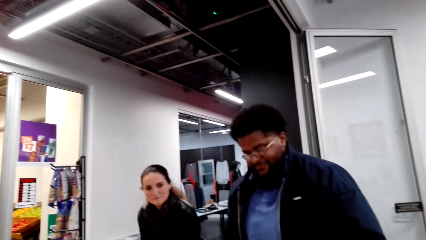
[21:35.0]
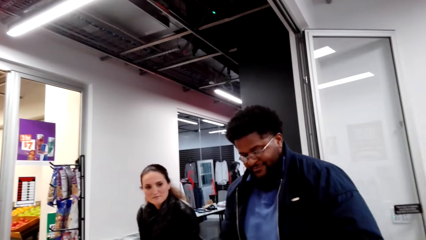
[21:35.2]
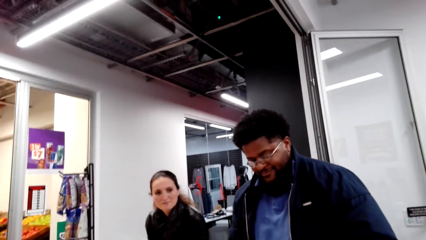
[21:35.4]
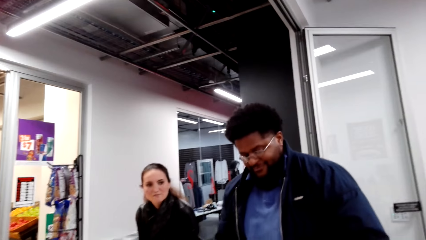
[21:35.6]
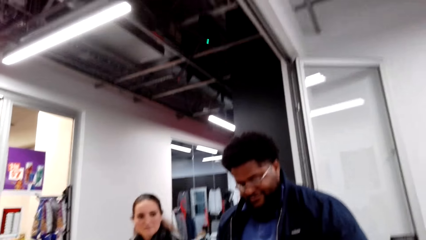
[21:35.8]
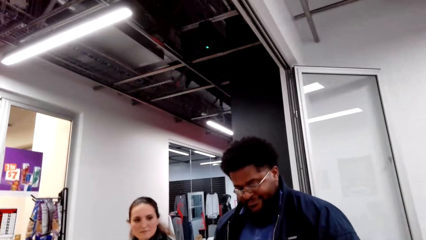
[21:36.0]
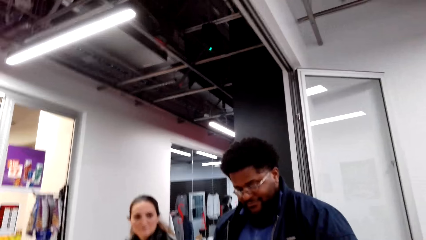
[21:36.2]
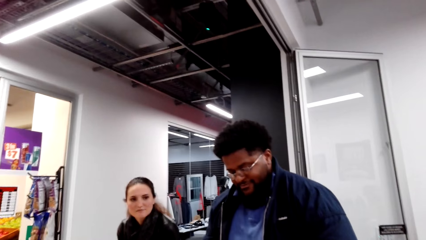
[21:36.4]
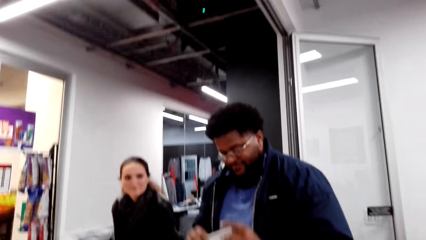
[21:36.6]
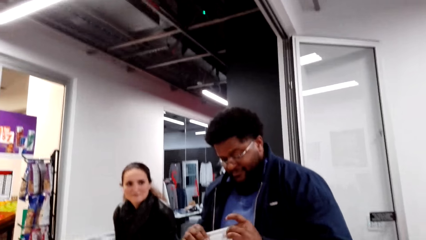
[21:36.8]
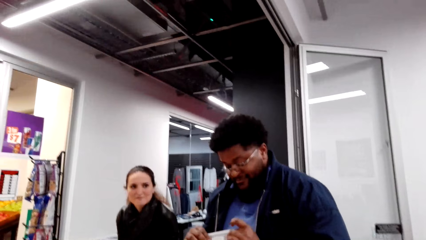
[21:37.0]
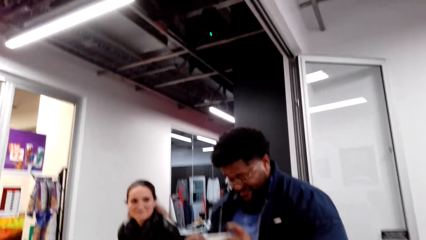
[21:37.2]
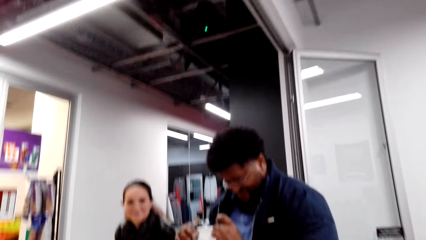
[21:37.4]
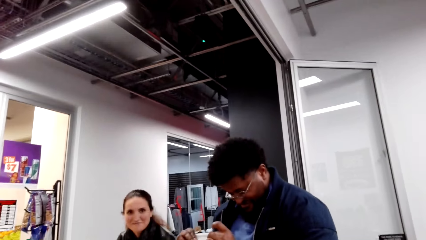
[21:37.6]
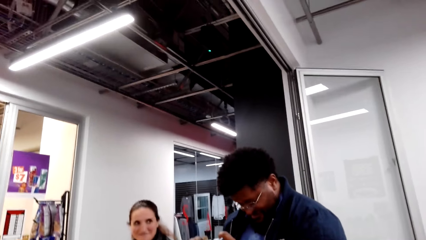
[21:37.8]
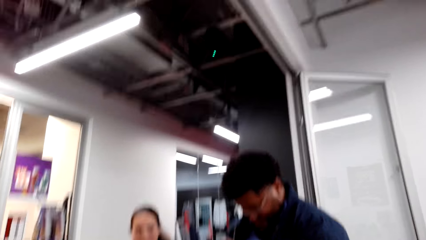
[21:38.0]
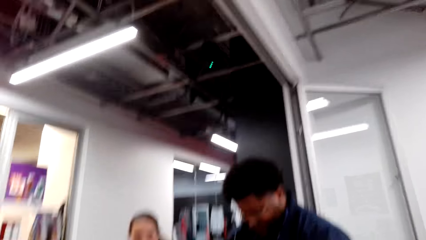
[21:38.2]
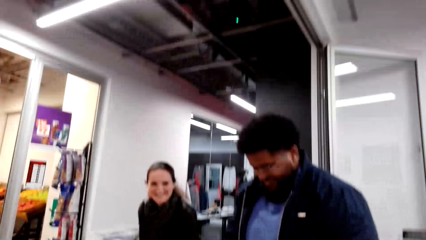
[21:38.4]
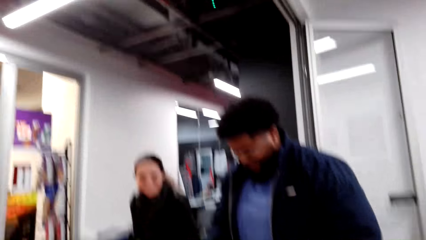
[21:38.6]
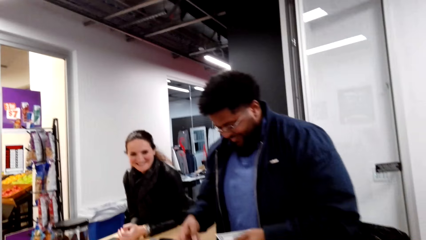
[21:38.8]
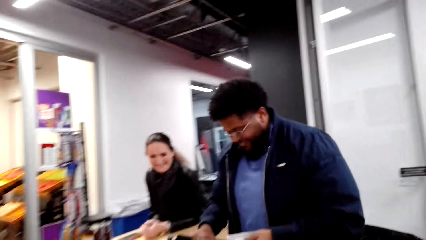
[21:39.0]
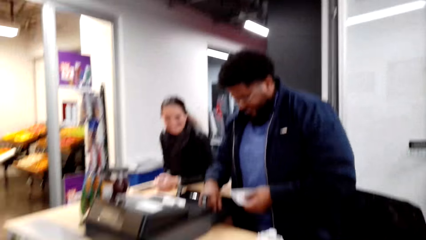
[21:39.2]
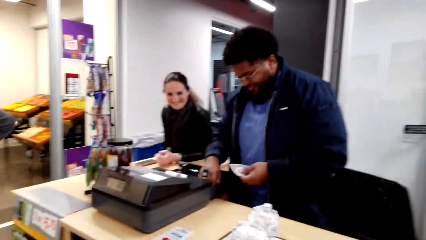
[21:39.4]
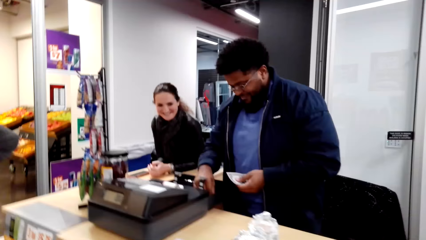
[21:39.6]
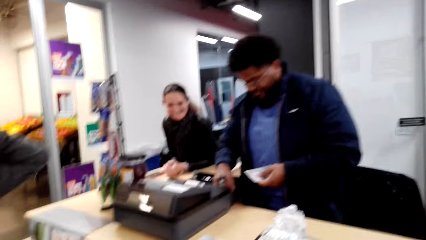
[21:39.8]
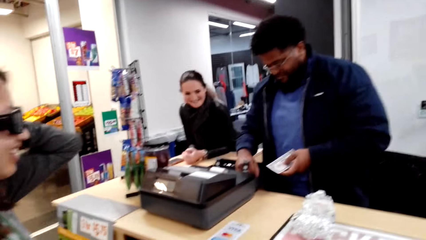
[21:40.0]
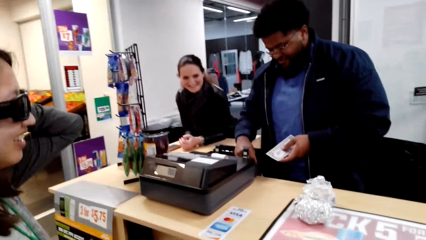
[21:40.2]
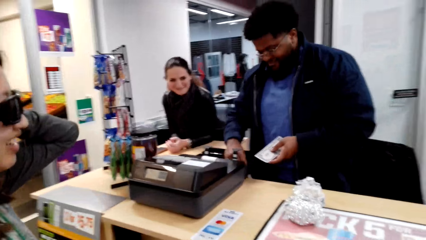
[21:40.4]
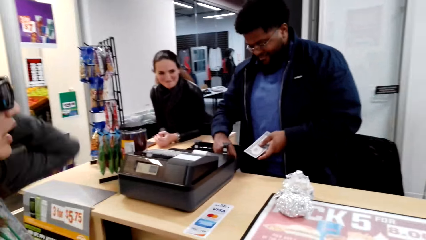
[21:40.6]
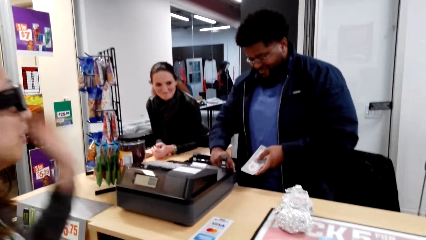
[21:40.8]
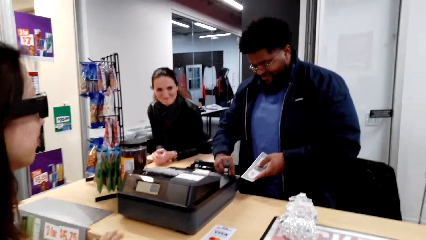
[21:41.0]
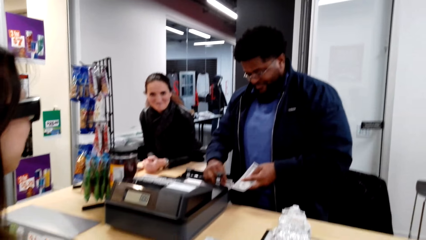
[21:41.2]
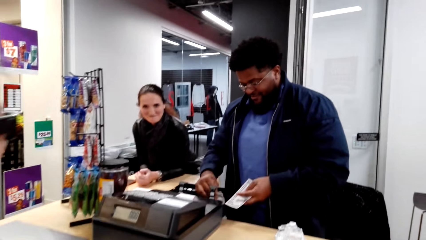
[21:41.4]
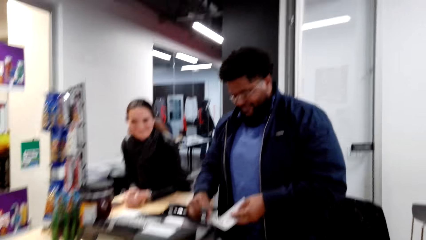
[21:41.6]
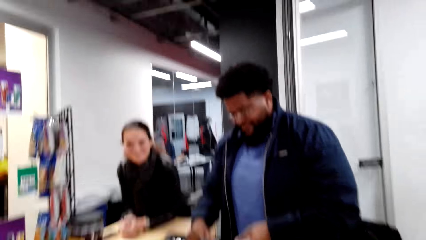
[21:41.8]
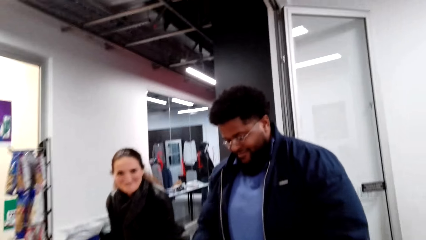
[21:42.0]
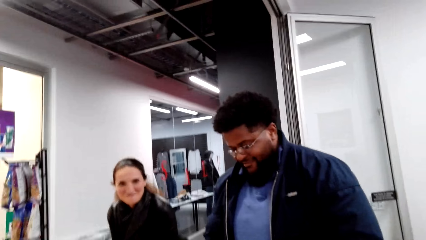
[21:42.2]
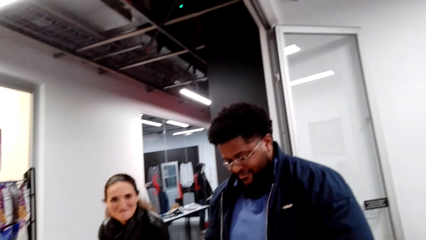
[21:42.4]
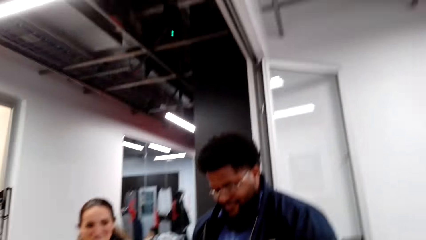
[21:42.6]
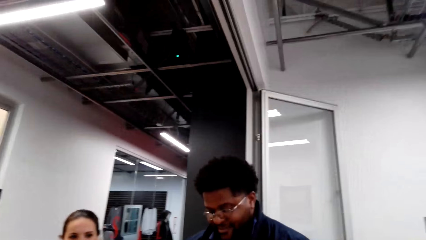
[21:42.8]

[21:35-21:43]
The cashier holds a cash note and checks the cash.

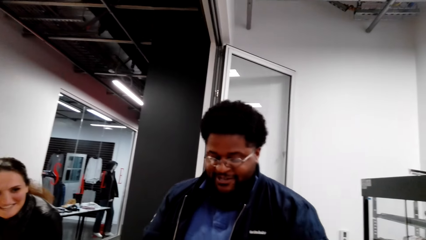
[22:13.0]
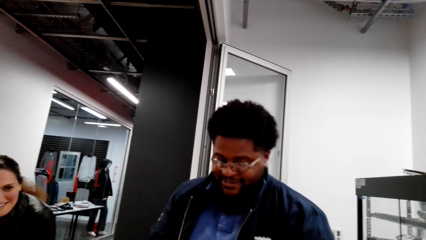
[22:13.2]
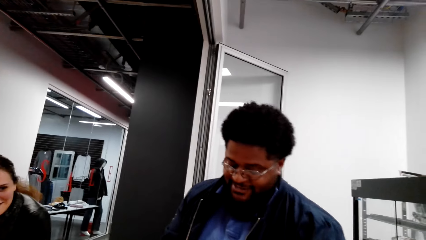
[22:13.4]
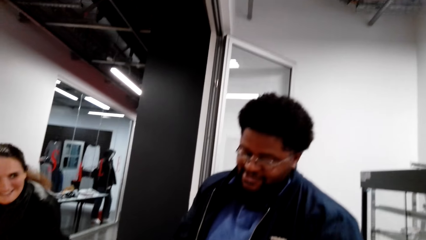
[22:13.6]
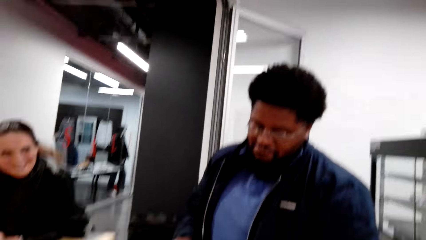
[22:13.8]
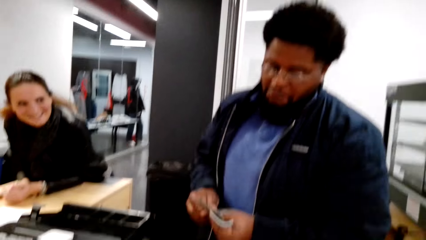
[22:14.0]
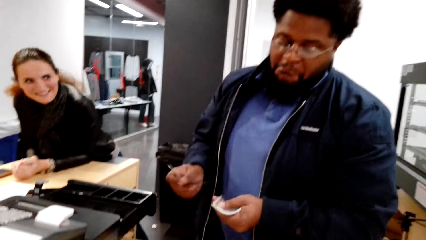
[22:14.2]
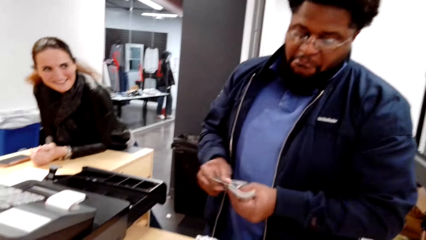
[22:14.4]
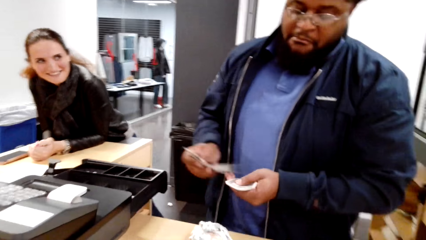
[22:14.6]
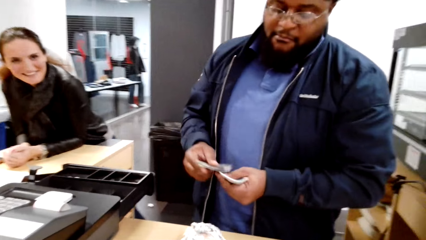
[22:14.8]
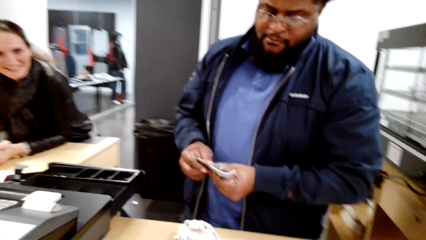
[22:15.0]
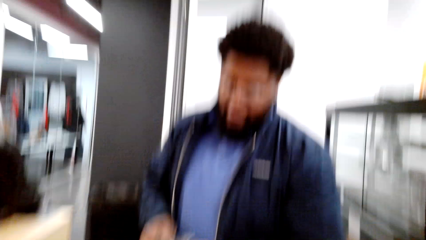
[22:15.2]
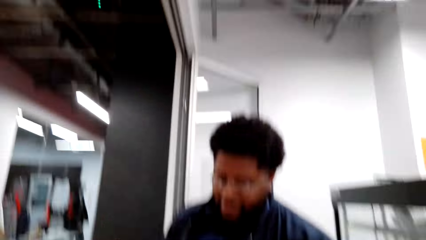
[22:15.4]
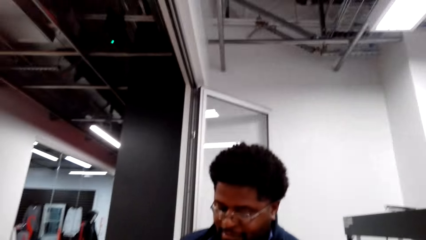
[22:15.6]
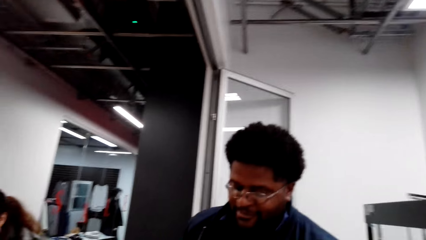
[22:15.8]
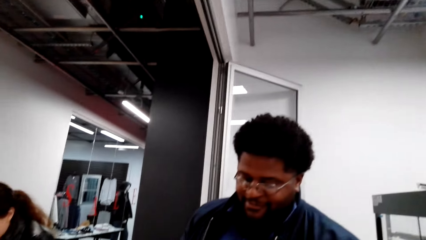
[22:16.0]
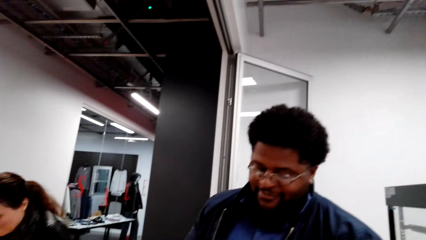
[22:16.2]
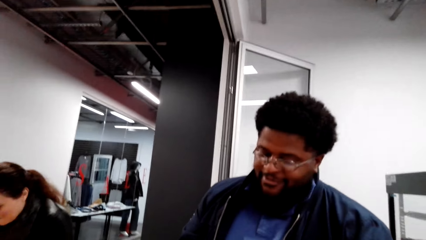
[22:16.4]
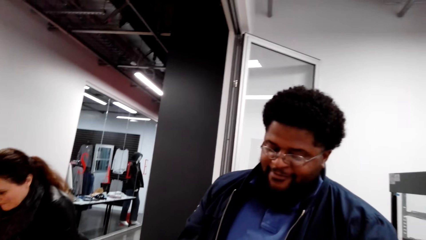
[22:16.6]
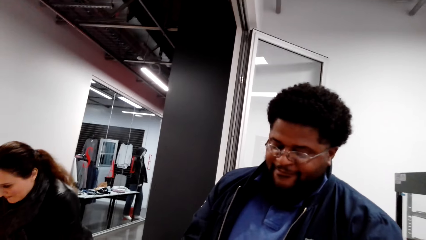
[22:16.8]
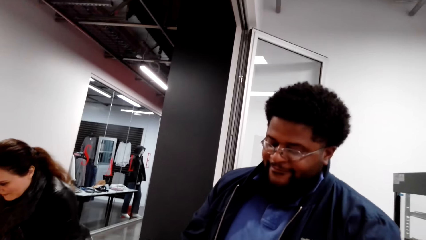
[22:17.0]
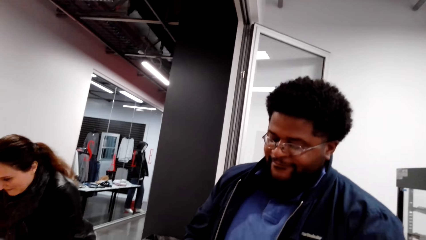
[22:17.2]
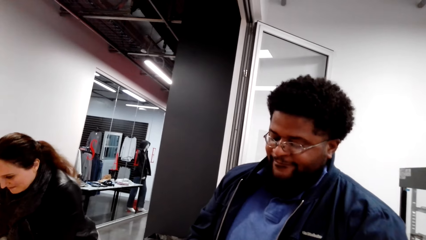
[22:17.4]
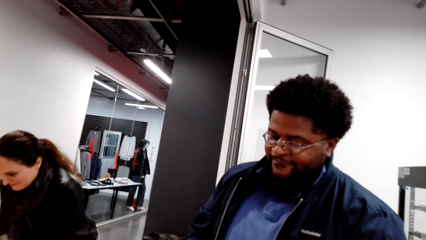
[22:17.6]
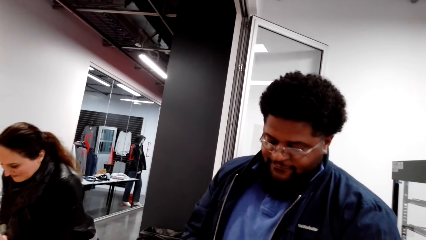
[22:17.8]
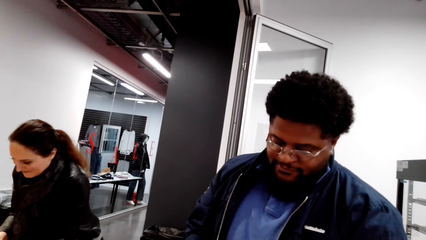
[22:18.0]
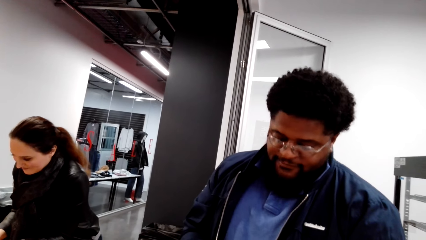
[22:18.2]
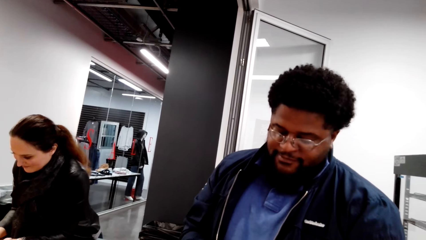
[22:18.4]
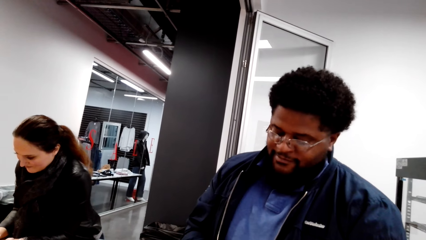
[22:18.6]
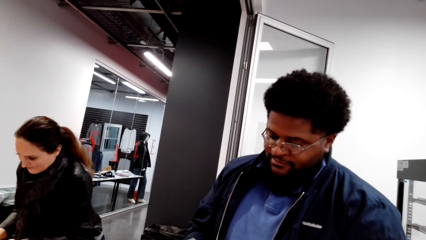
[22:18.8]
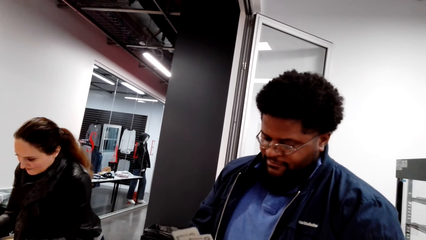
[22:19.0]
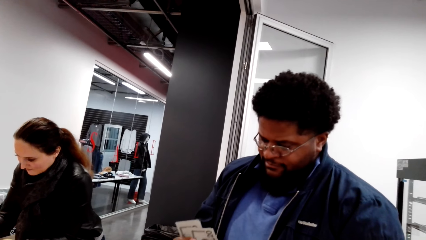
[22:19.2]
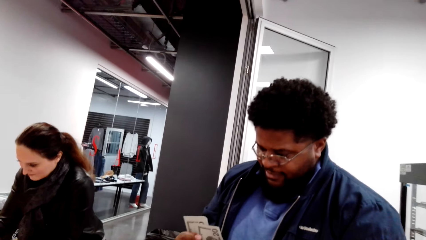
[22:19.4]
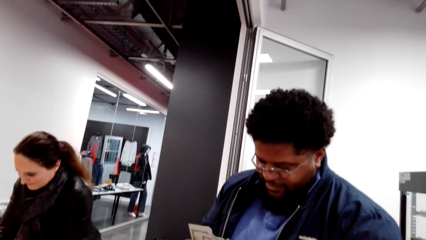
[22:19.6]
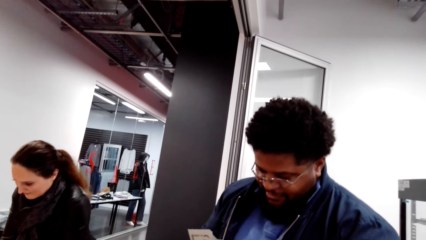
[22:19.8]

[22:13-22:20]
A person counts cash notes in hands.
